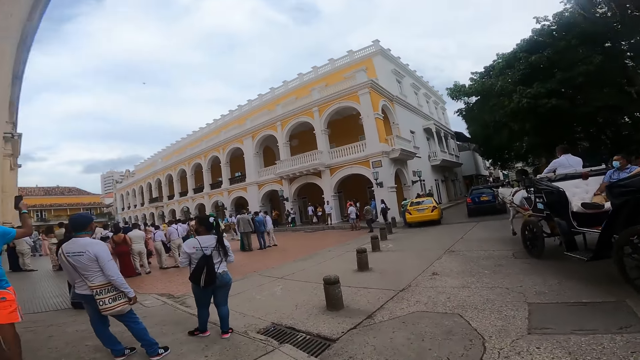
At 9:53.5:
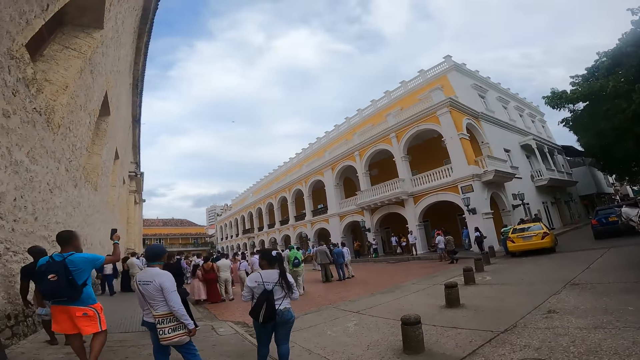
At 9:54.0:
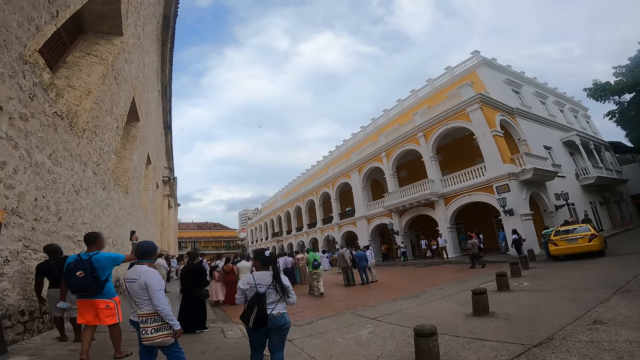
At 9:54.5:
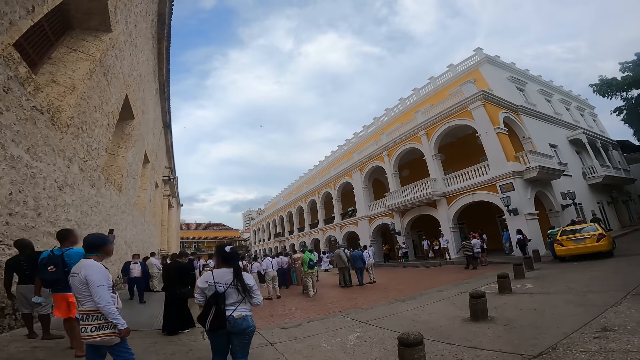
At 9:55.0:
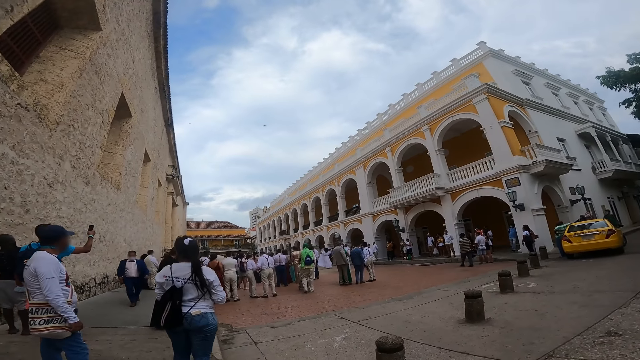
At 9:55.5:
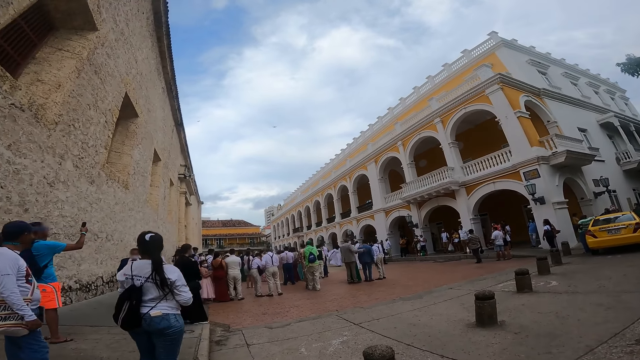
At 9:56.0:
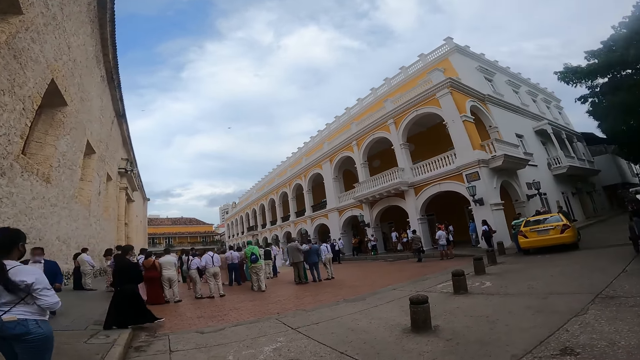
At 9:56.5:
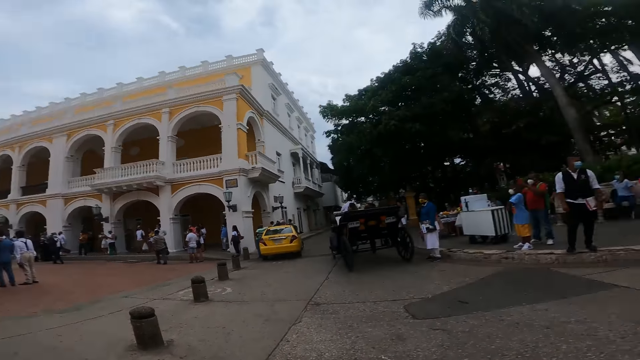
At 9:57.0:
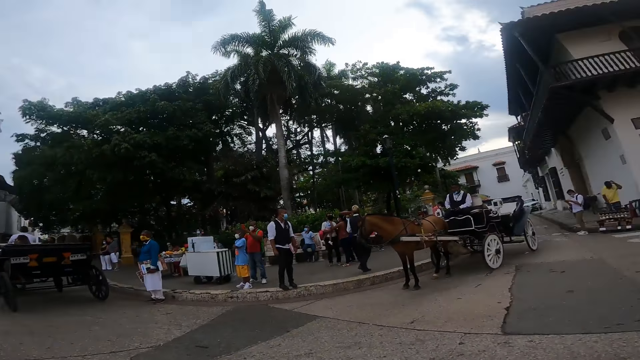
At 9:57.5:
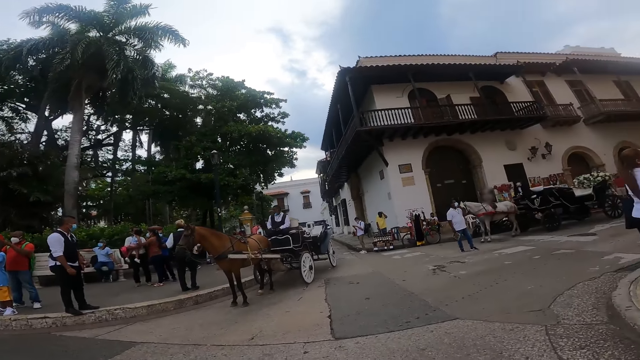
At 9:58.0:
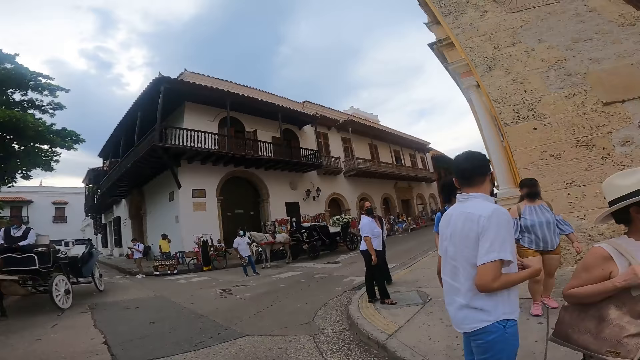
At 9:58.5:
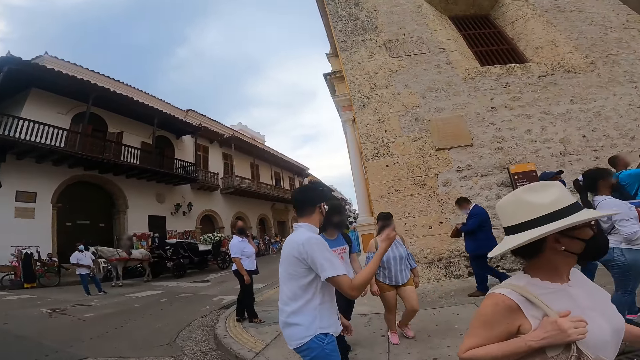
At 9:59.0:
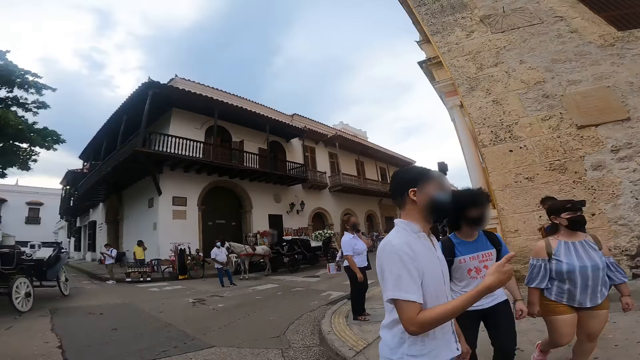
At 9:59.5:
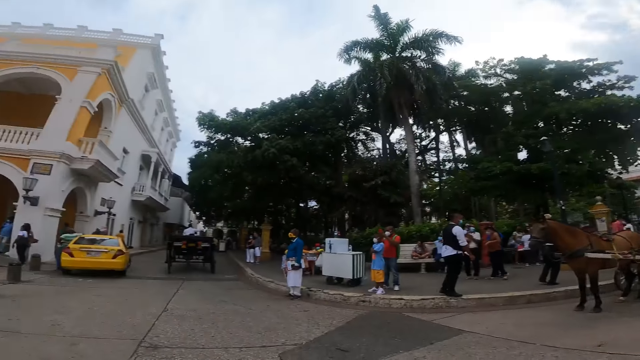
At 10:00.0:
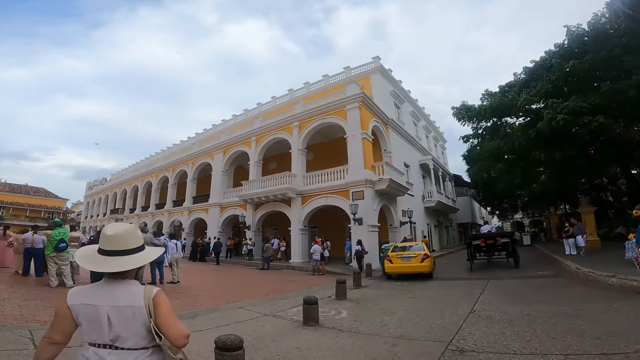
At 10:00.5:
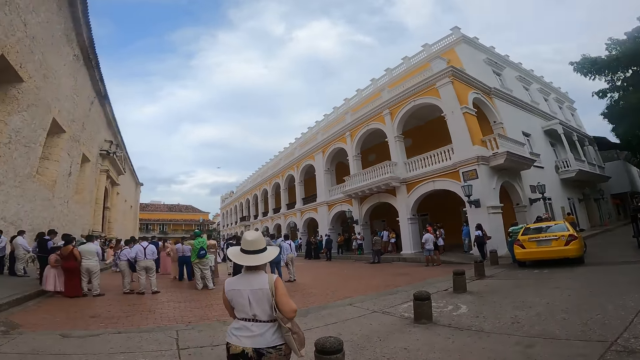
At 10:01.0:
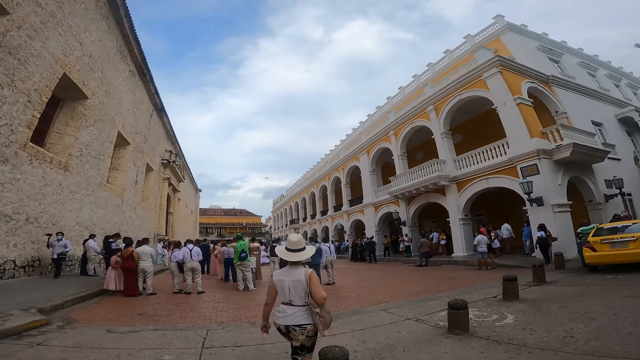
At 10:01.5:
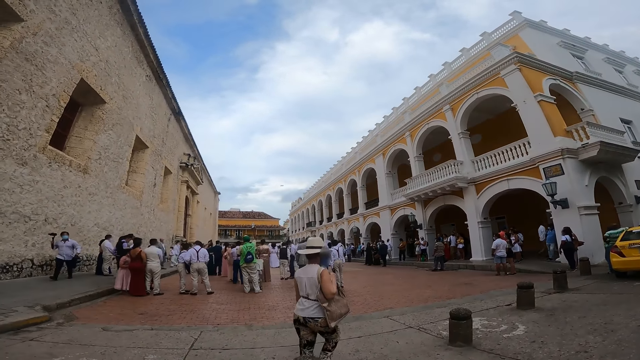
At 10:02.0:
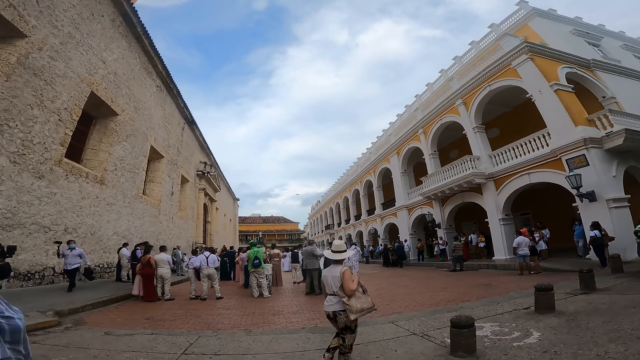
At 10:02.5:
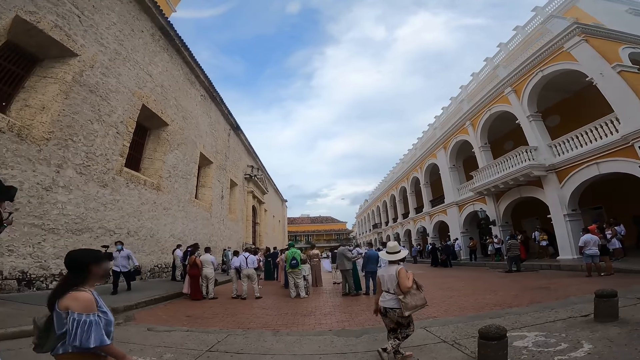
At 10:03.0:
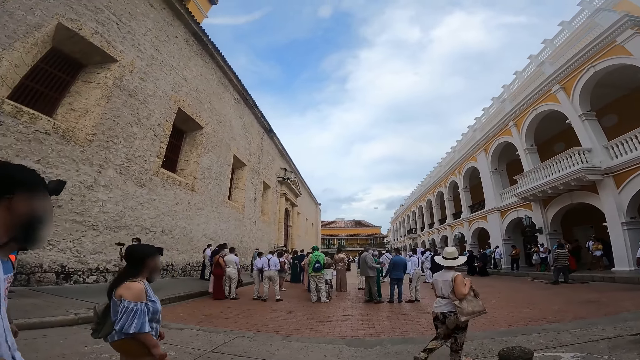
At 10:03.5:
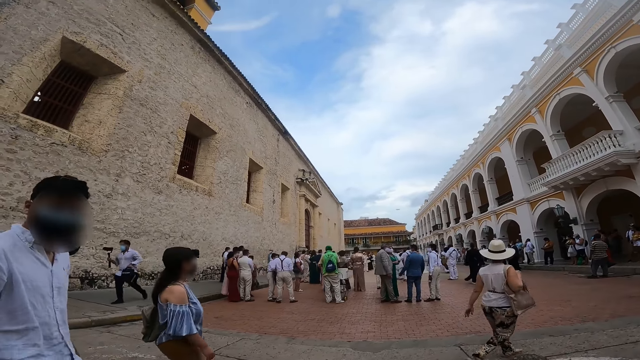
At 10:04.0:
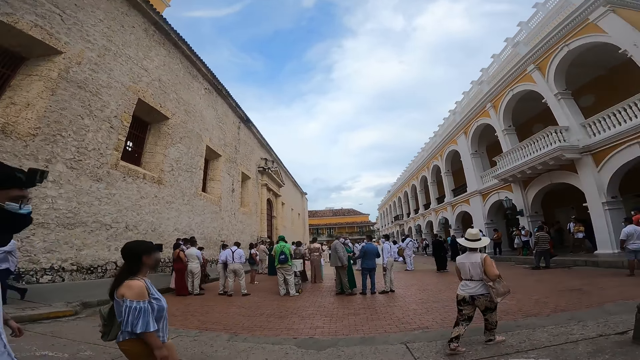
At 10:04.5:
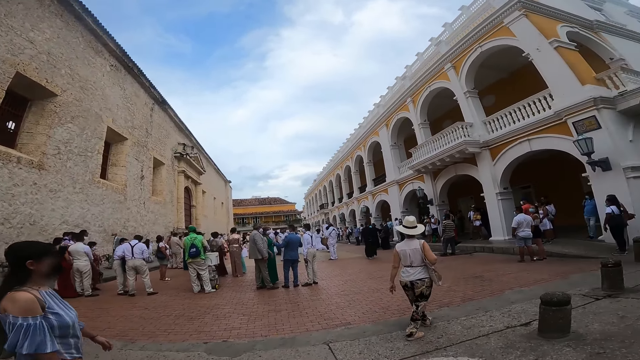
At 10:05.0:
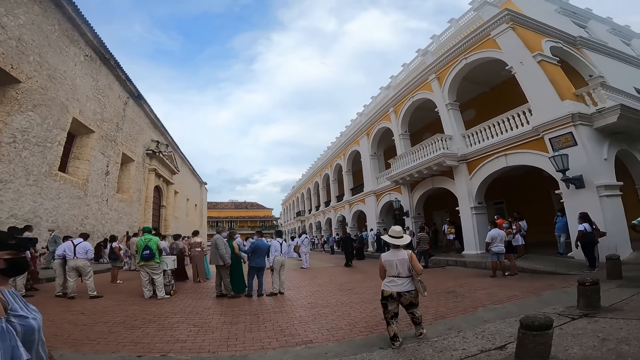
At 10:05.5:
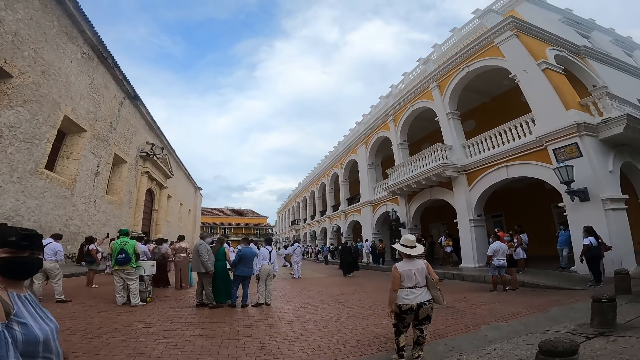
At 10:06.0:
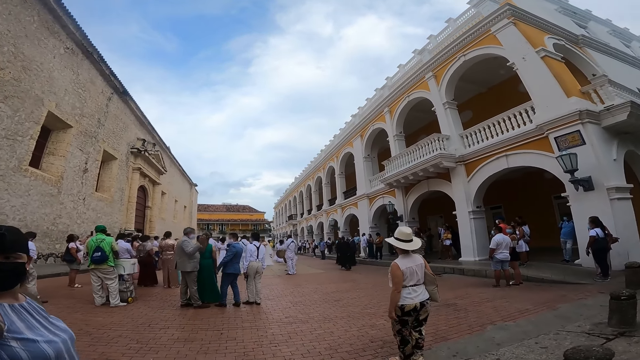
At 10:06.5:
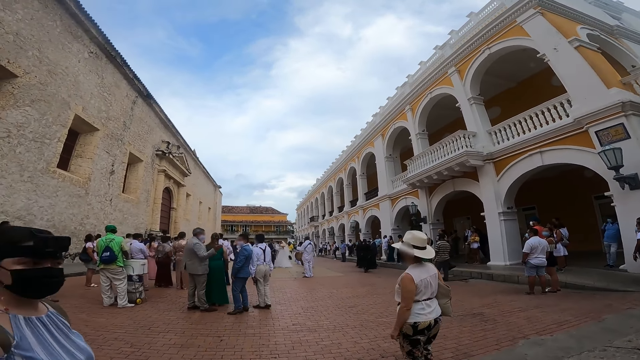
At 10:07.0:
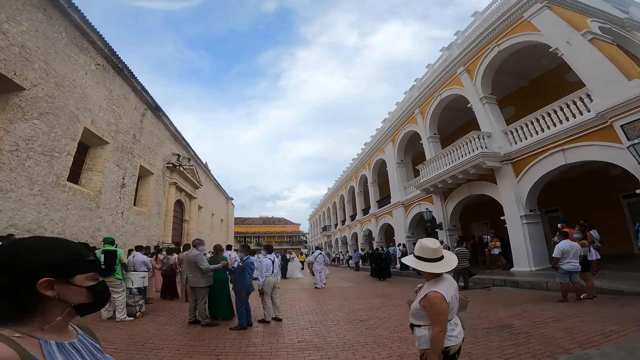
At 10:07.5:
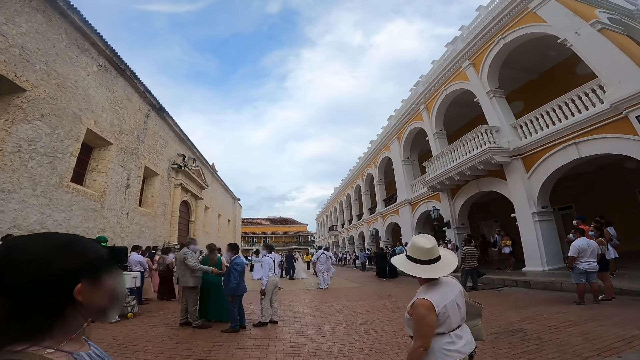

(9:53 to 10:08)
The camera wearer looks around. The woman walks past the camera wearer. A man interacts with the camera wearer. The camera wearer walks in the pavement.

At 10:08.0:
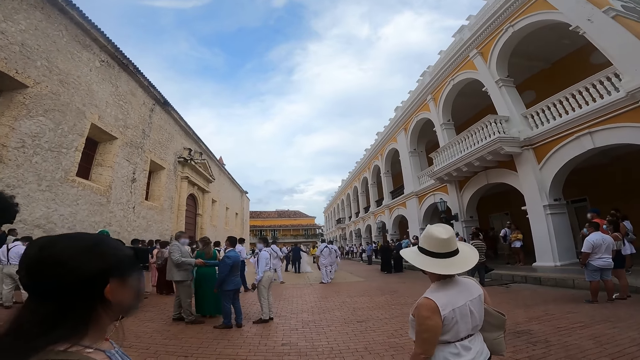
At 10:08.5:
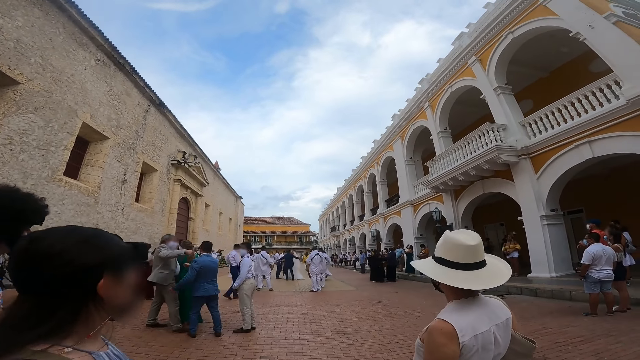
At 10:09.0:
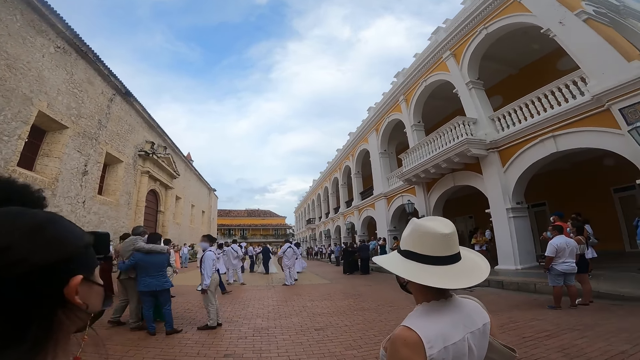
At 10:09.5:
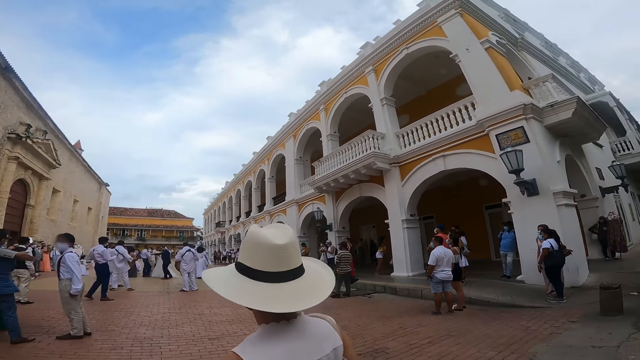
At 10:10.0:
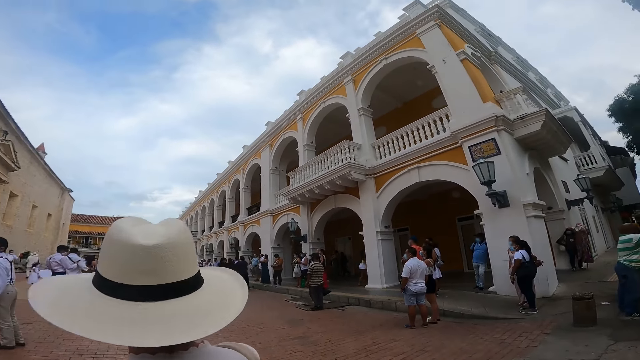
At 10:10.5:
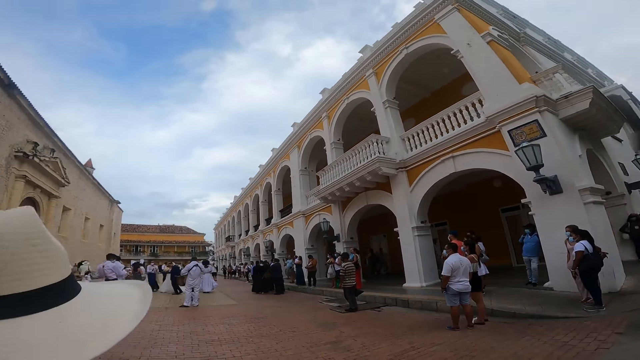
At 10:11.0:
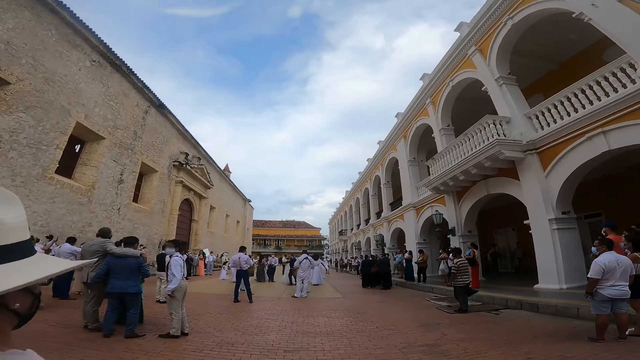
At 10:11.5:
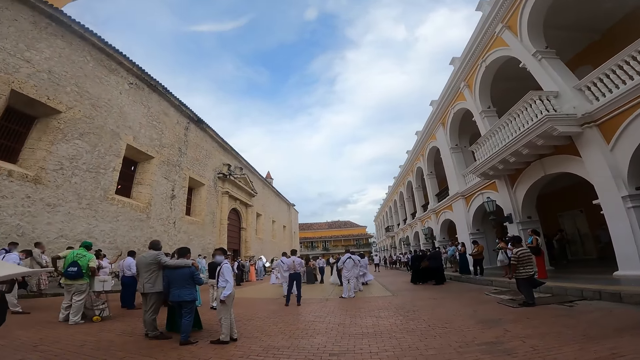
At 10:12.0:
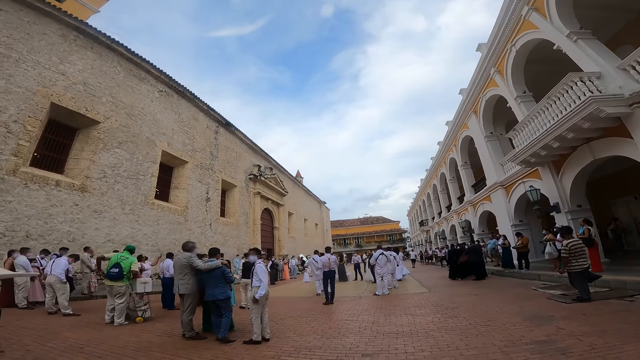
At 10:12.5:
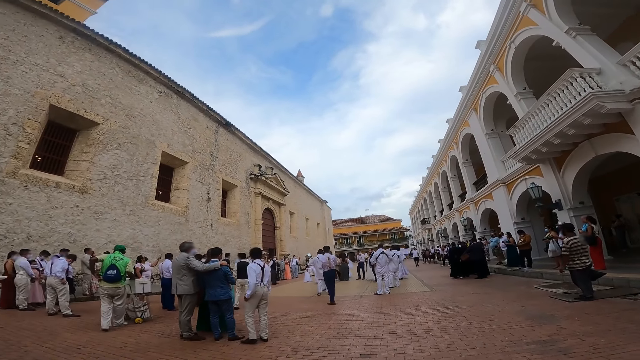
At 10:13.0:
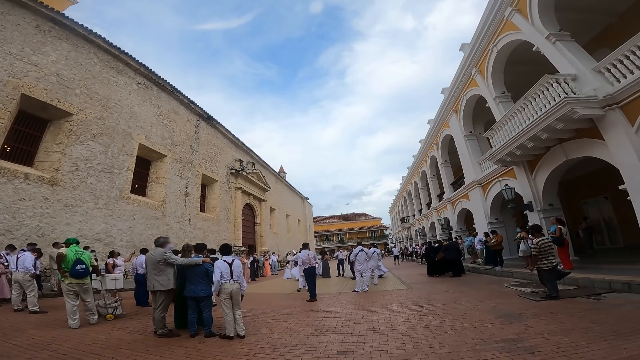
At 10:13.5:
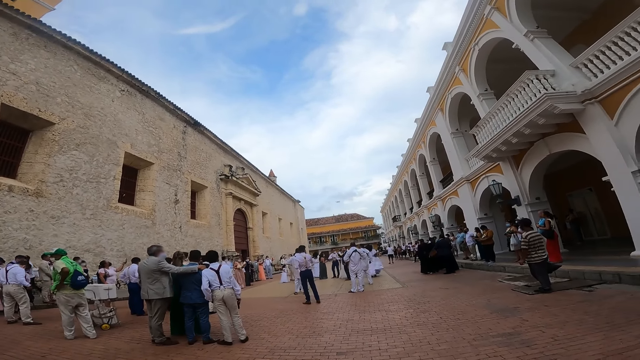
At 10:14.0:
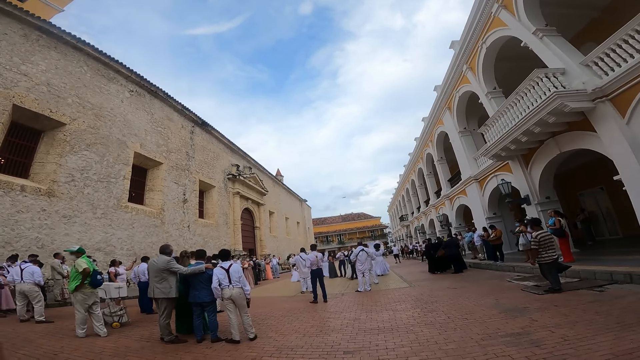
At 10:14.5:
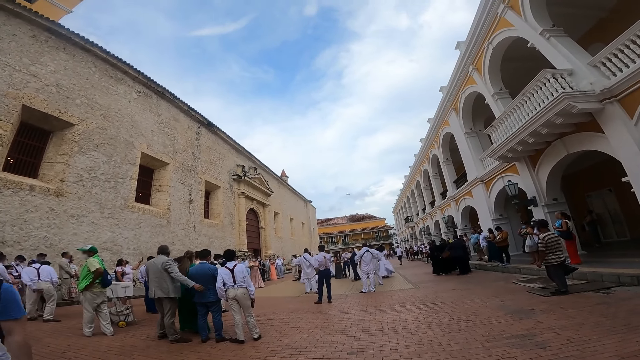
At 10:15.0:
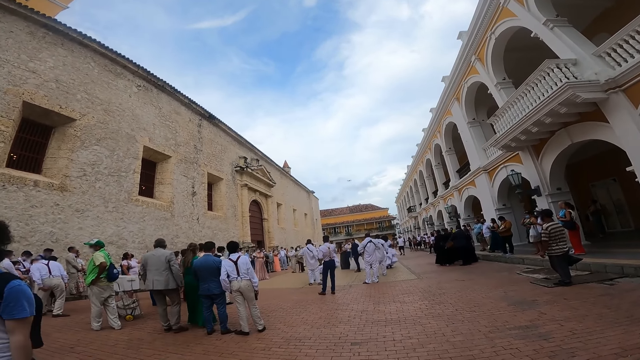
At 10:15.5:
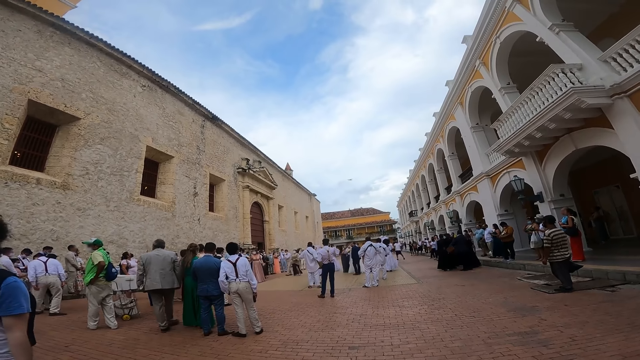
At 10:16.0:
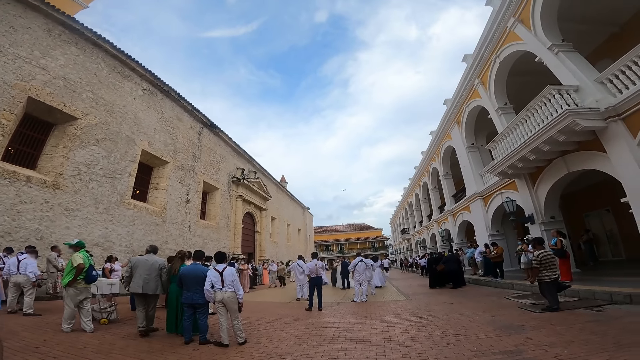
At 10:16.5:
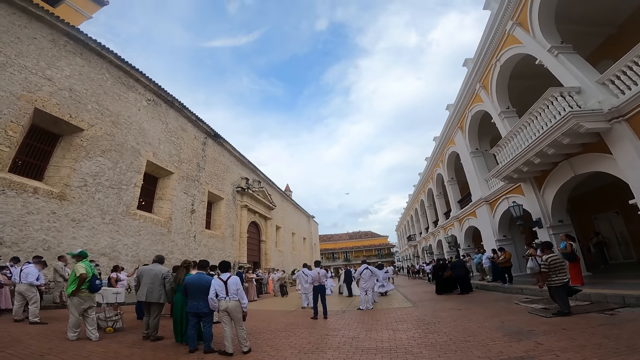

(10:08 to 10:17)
The camera wearer looks around. They stand on the pavement. They look at the people.
